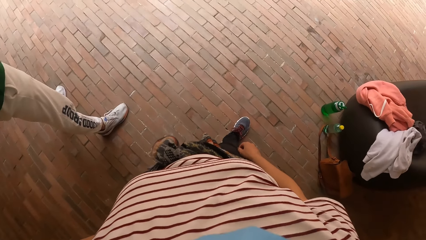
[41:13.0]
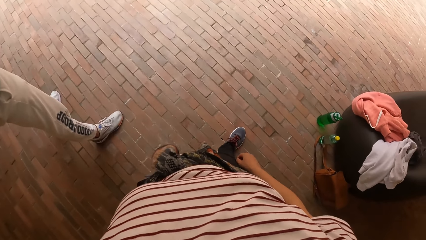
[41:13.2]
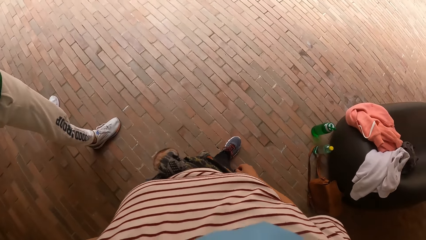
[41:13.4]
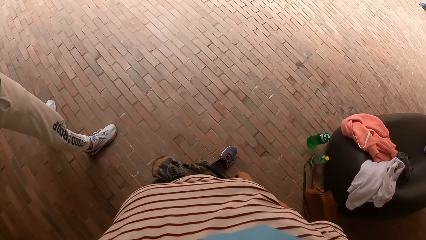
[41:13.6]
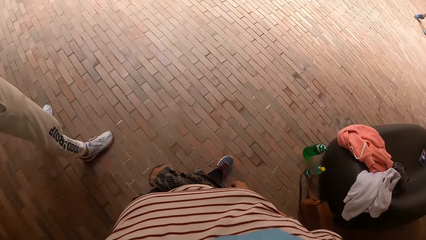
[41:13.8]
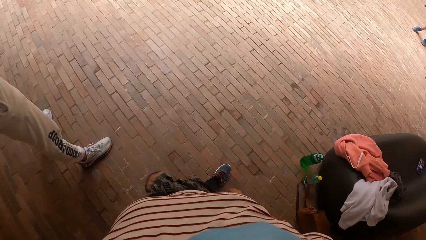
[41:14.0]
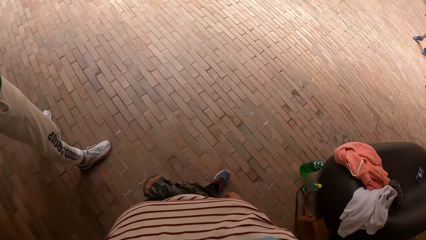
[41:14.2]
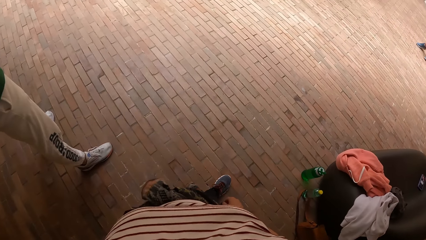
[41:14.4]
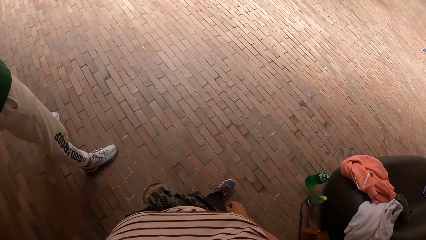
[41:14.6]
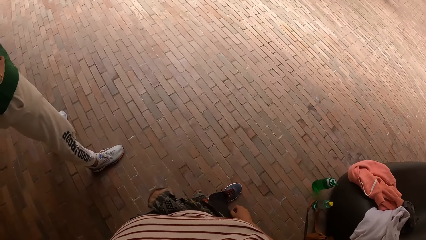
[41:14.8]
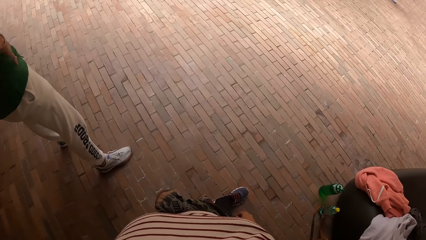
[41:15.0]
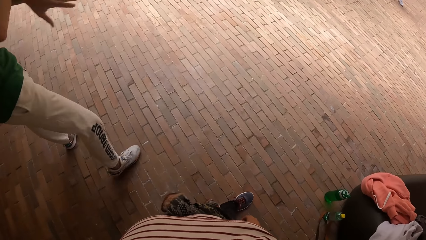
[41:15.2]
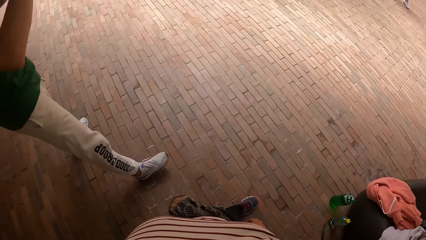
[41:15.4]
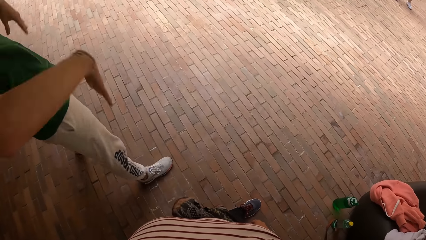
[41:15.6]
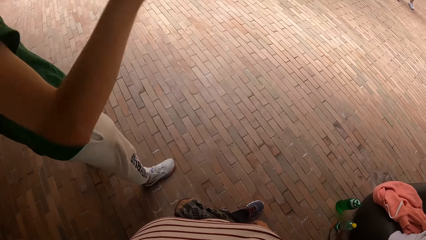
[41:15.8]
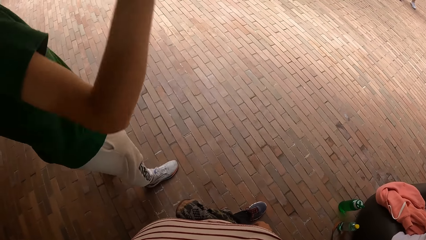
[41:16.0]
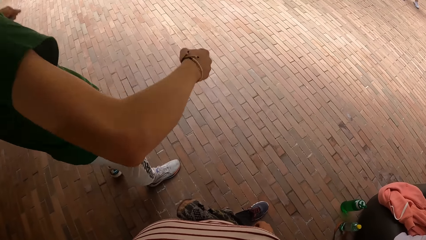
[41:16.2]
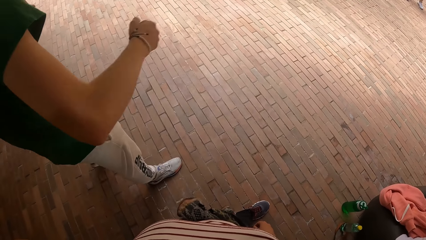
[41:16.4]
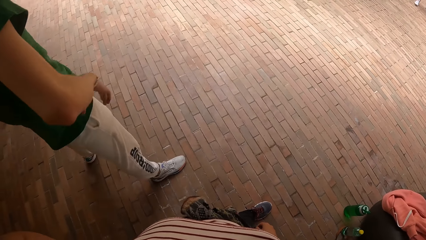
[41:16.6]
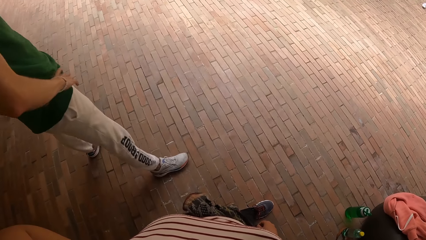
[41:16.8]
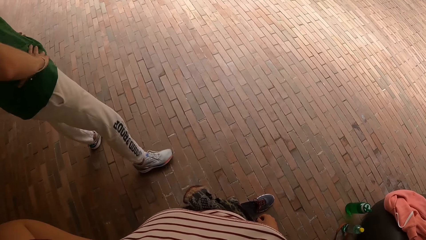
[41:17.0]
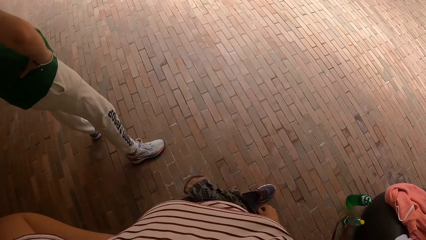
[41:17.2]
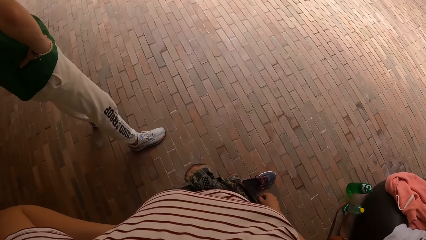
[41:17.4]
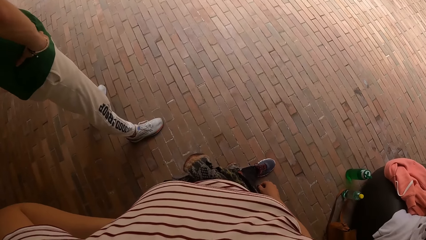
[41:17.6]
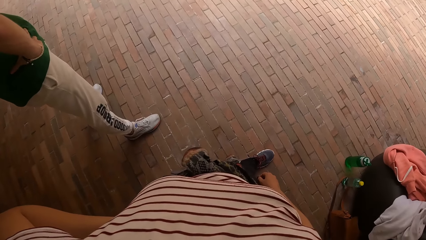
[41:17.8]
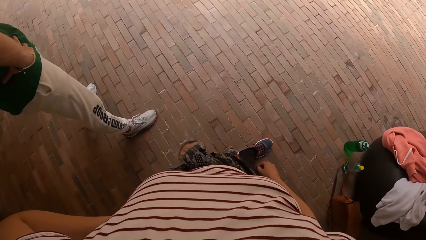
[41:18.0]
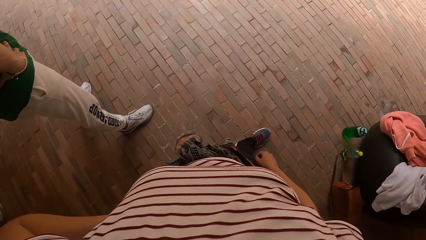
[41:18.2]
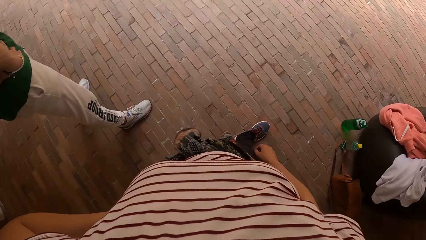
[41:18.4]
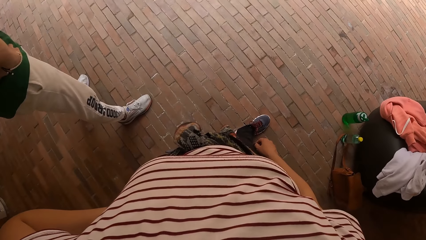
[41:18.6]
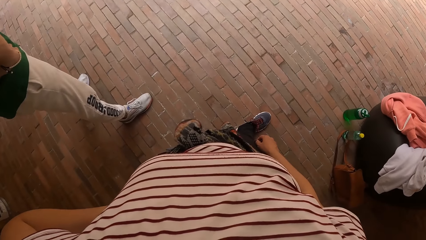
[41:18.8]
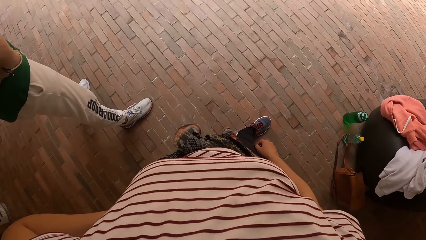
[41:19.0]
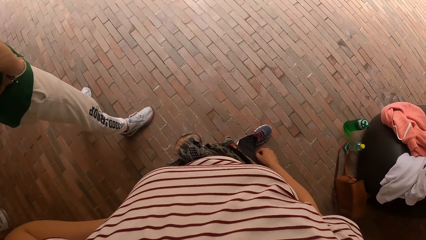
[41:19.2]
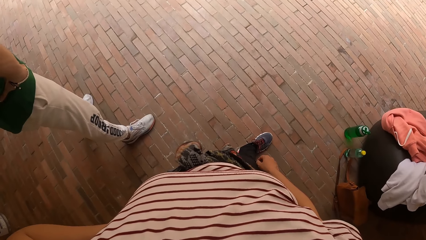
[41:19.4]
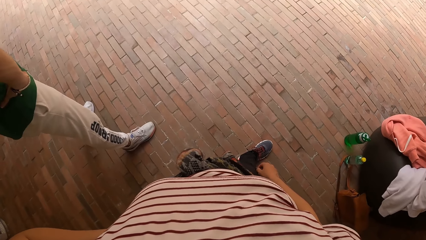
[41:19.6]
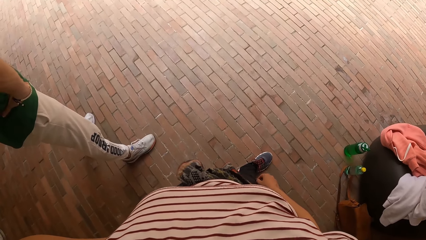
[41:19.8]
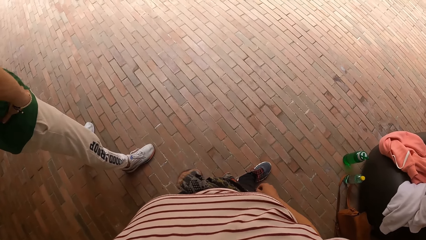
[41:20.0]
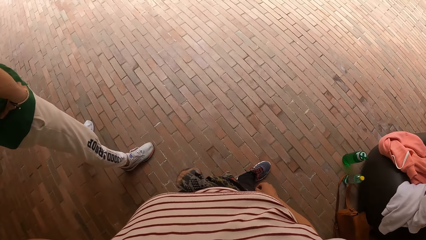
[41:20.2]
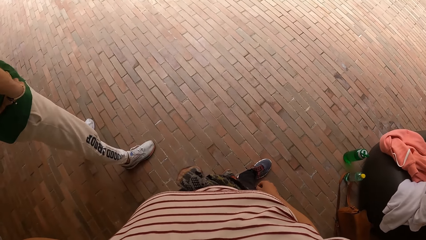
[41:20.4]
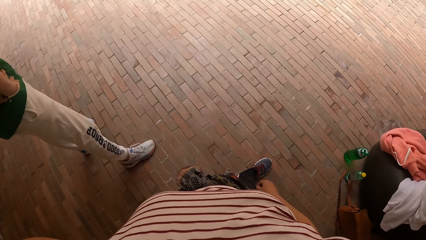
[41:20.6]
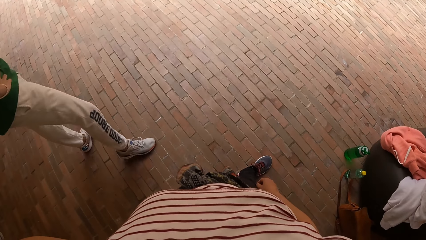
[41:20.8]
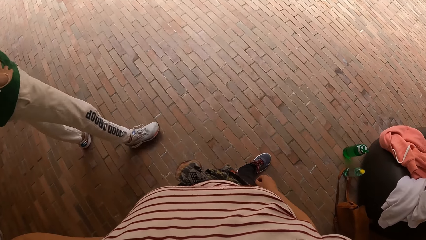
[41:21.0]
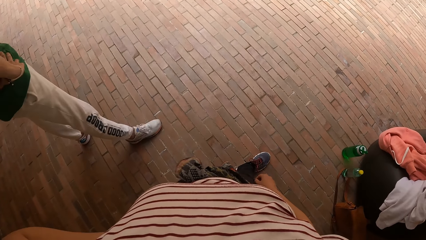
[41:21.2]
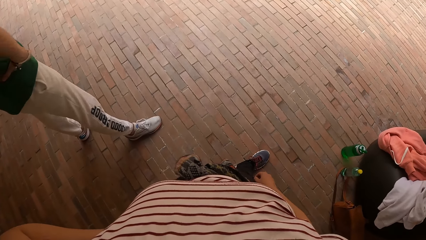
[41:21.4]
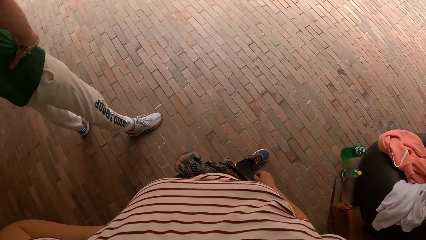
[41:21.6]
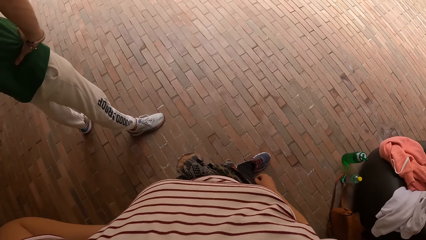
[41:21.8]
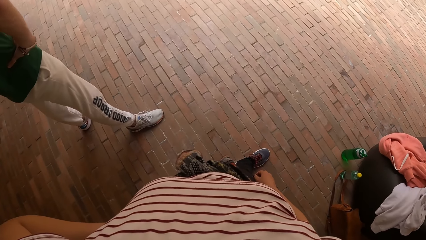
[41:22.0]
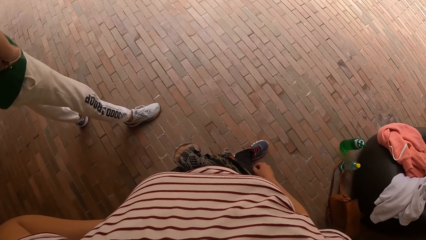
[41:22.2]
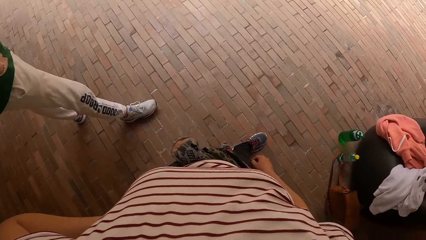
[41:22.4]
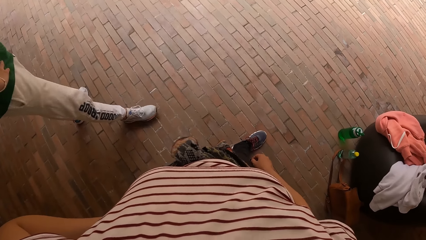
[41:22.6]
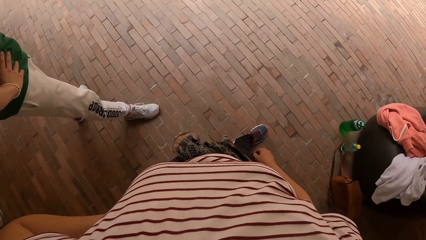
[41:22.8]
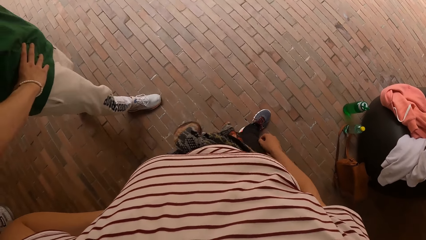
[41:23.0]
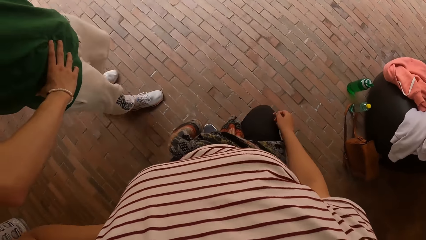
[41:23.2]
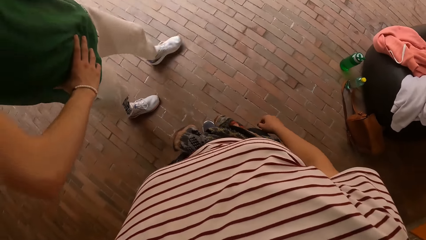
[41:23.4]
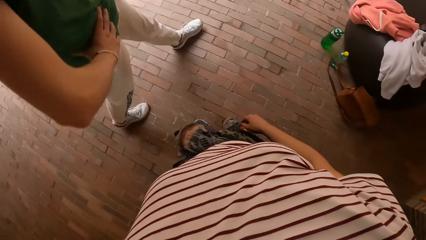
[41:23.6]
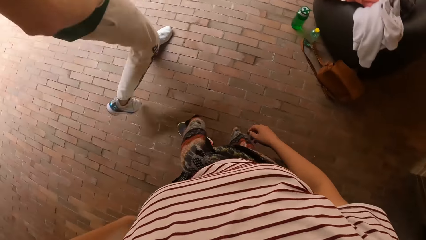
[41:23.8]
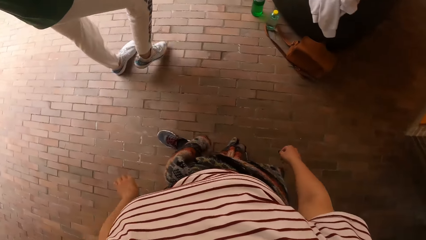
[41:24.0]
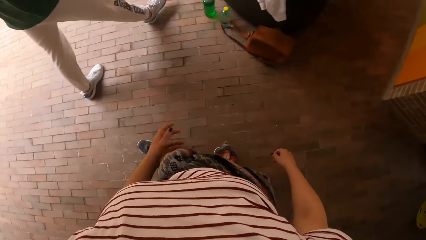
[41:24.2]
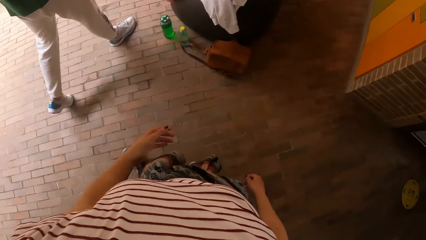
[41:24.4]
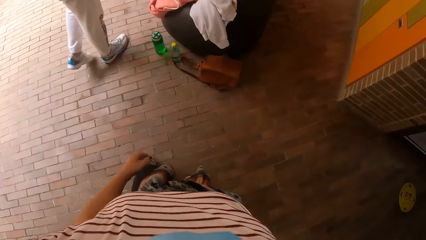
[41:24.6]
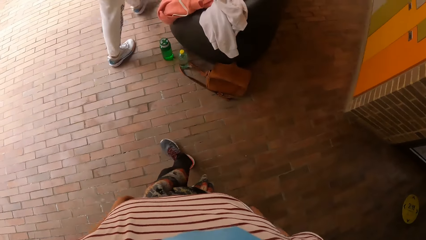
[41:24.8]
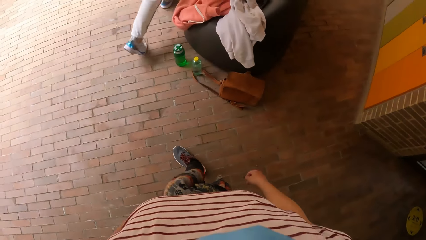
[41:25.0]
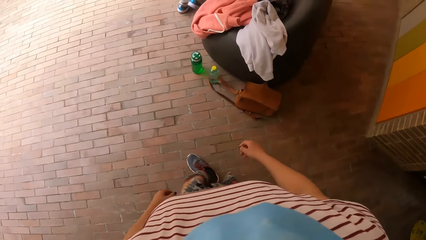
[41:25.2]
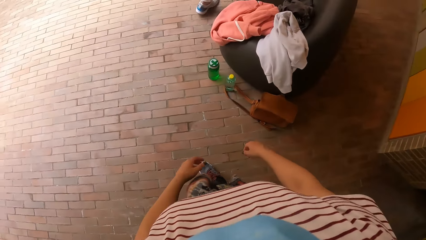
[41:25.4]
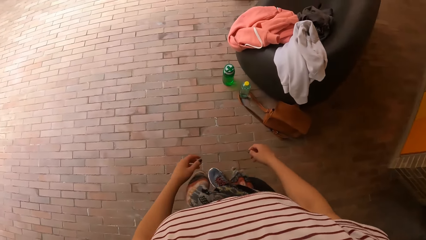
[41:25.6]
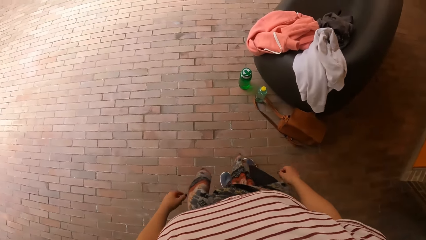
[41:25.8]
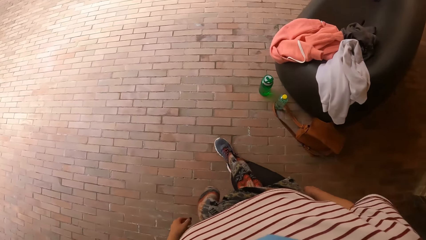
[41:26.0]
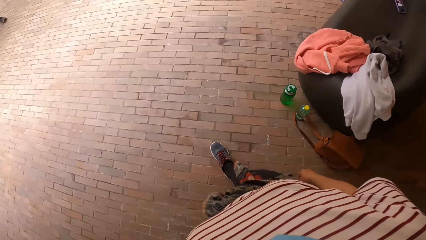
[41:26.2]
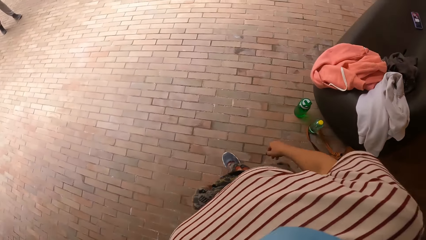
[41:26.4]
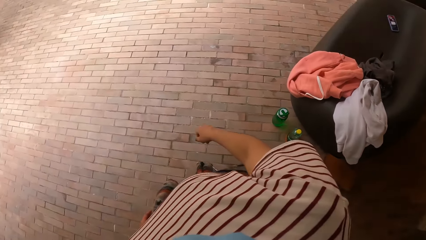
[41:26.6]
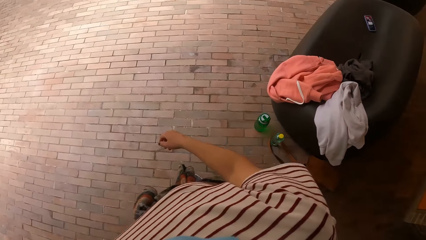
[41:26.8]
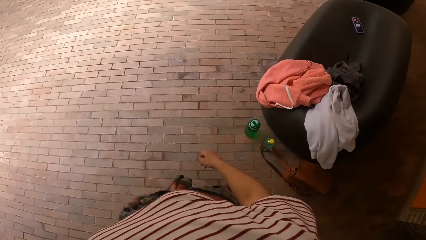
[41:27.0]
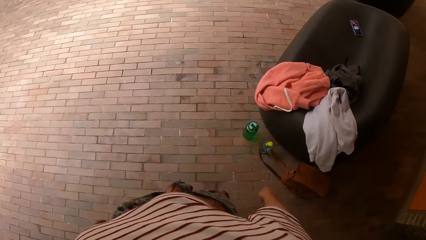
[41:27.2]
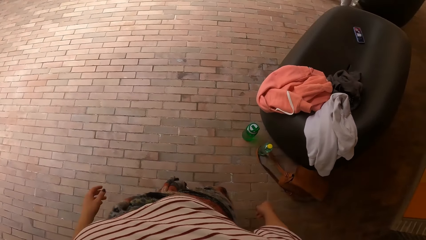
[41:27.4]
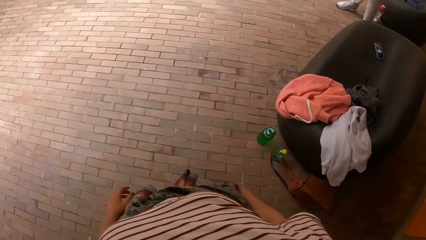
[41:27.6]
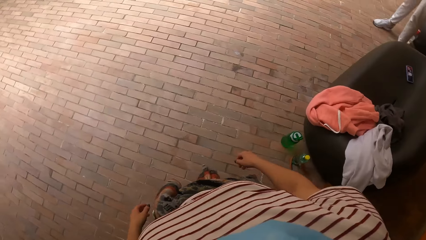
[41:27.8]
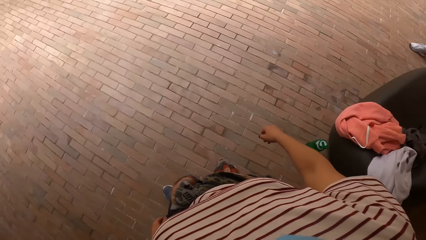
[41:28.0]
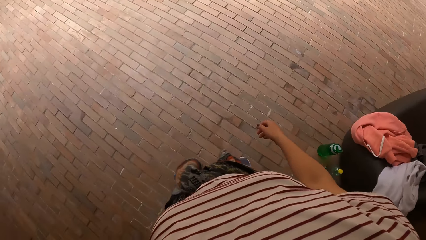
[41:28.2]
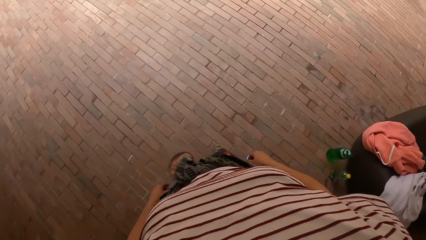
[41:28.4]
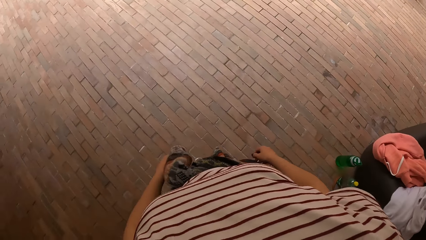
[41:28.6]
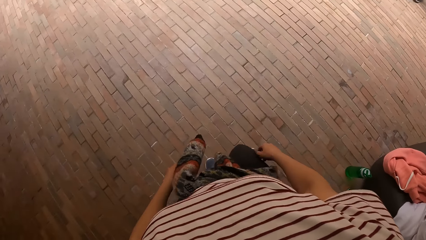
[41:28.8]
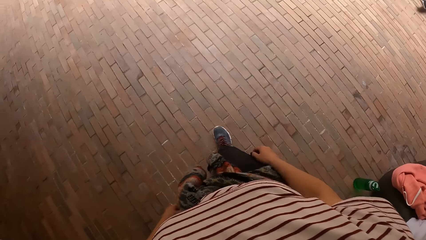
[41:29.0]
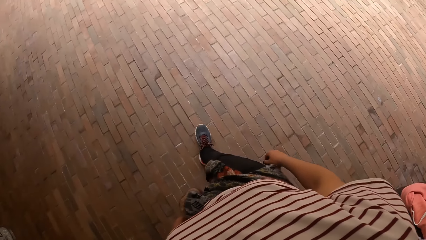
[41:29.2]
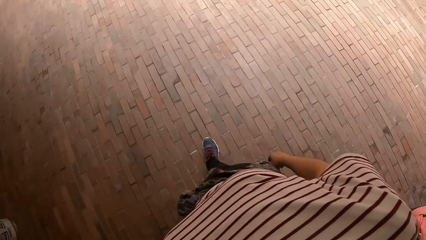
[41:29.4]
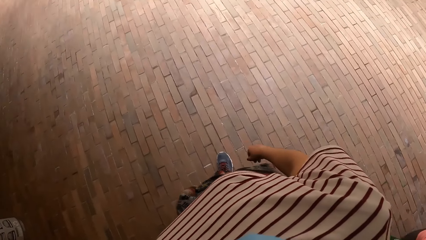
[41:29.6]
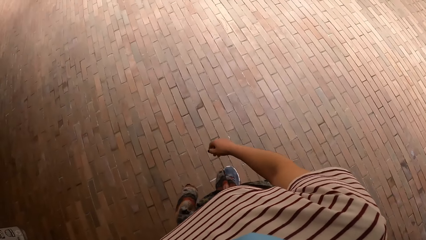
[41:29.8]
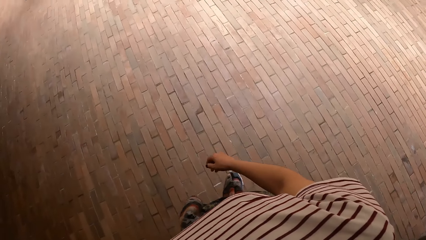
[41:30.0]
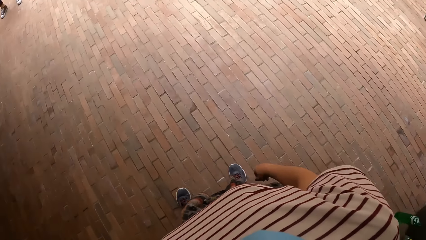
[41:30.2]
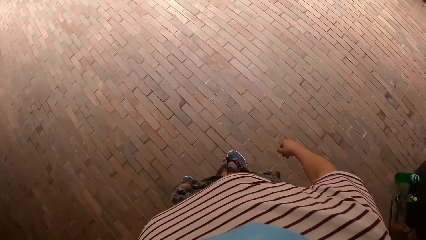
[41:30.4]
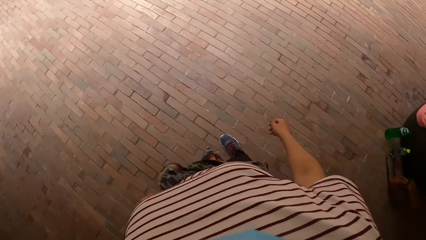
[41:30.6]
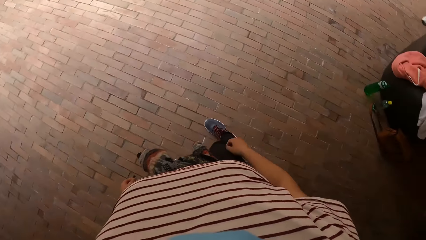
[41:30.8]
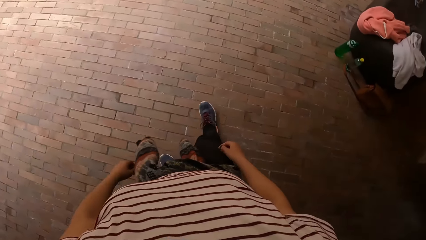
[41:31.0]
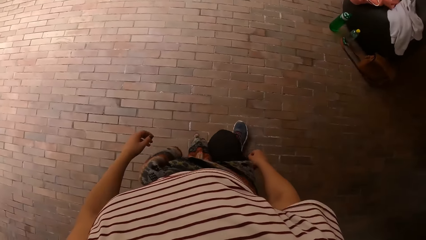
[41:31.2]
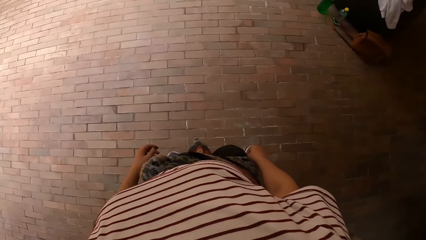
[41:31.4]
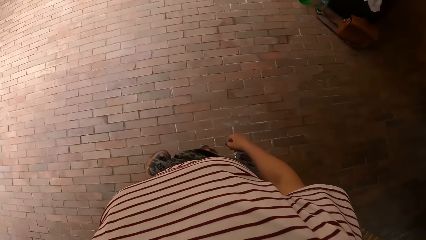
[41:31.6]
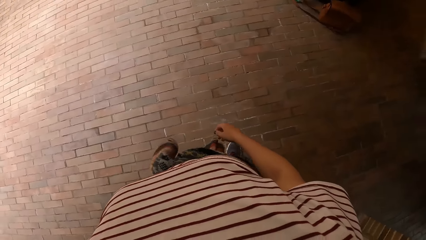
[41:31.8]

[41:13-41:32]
A person dances in the compound. The person touches his waist, moves his leg, and walks in the compound. The camera wearer walks in the compound.
